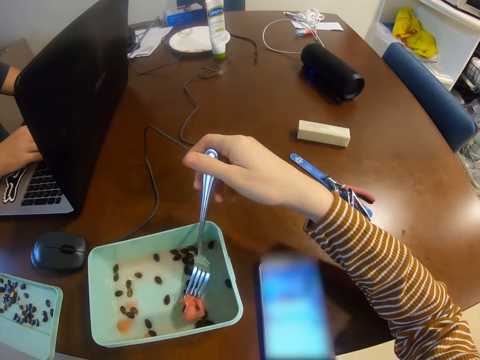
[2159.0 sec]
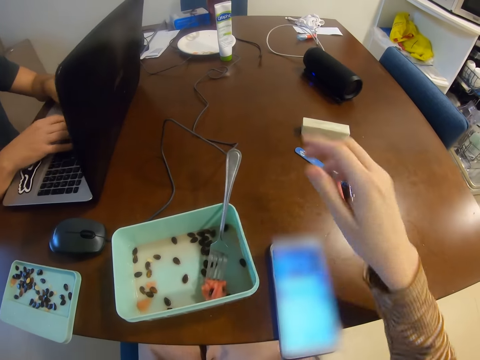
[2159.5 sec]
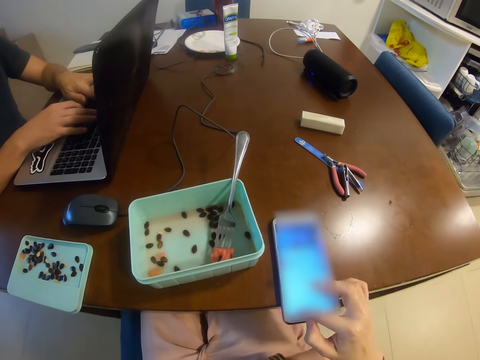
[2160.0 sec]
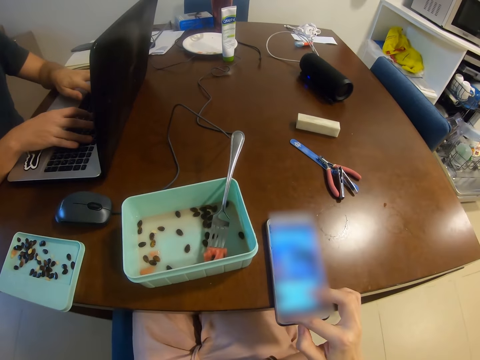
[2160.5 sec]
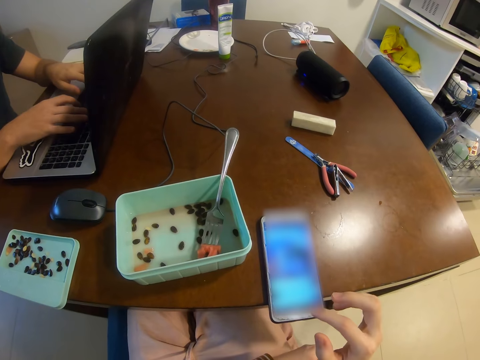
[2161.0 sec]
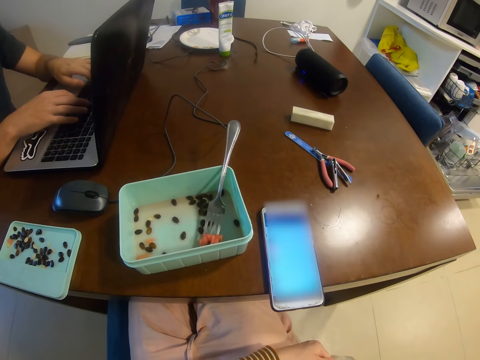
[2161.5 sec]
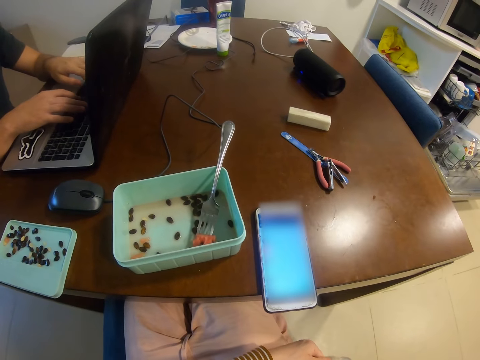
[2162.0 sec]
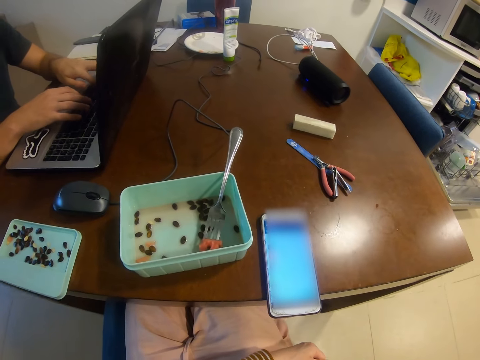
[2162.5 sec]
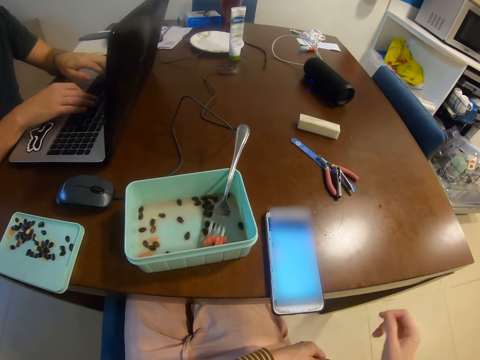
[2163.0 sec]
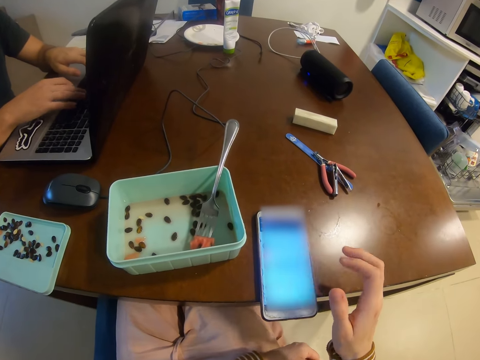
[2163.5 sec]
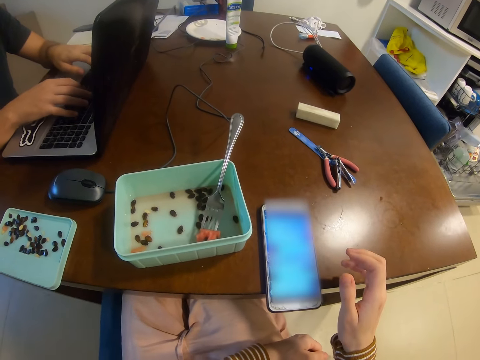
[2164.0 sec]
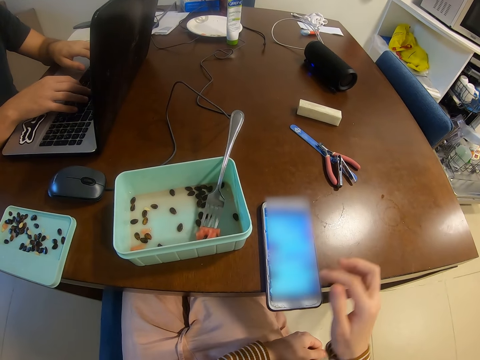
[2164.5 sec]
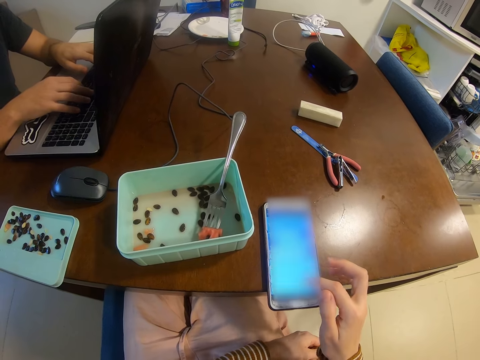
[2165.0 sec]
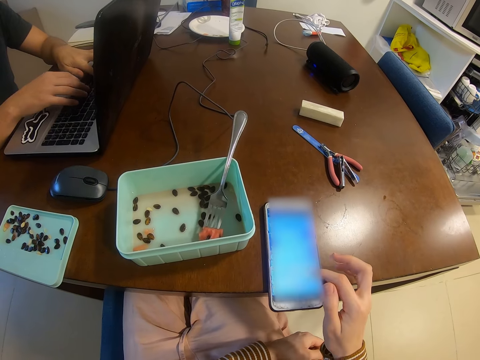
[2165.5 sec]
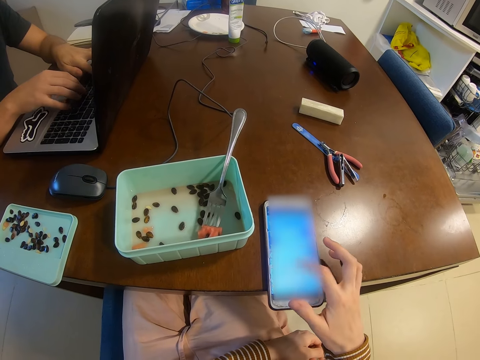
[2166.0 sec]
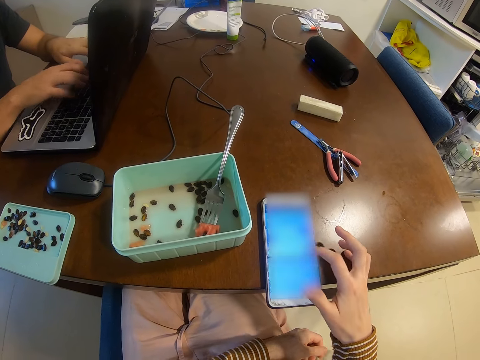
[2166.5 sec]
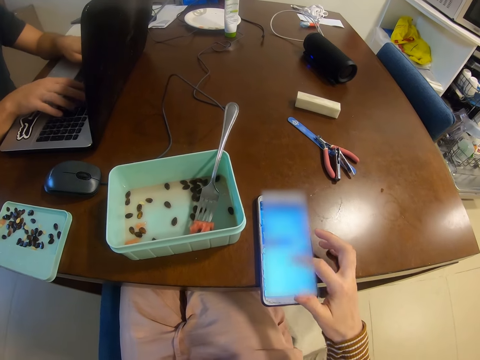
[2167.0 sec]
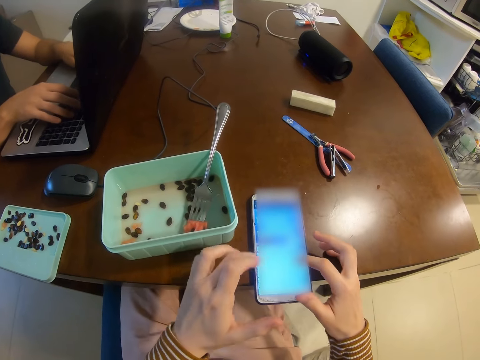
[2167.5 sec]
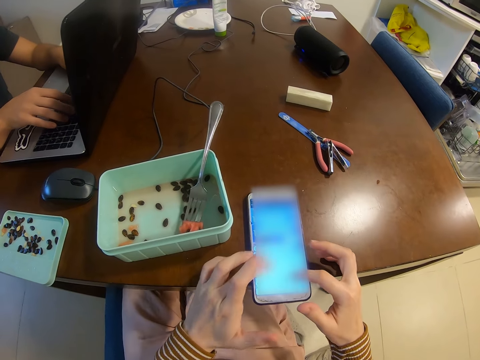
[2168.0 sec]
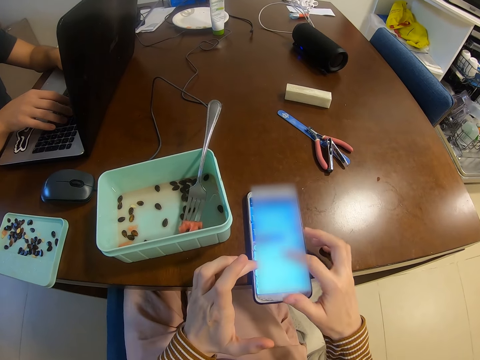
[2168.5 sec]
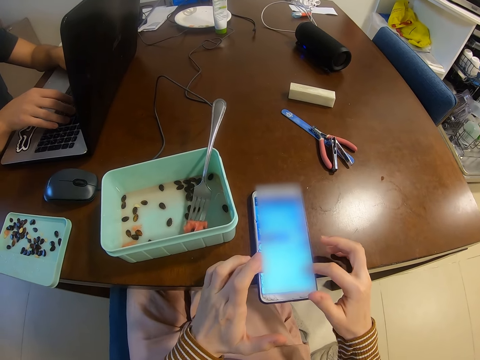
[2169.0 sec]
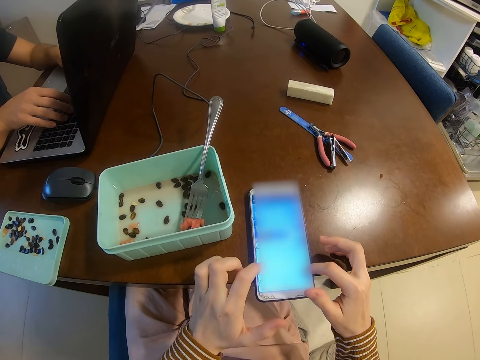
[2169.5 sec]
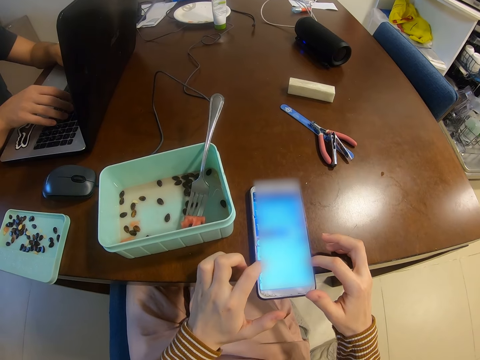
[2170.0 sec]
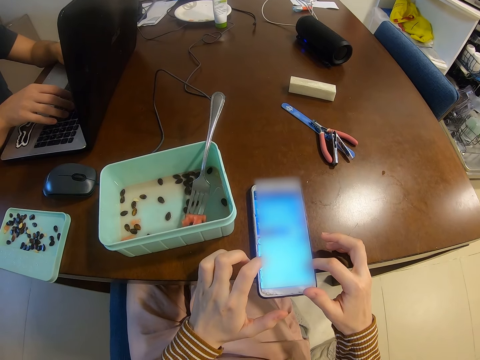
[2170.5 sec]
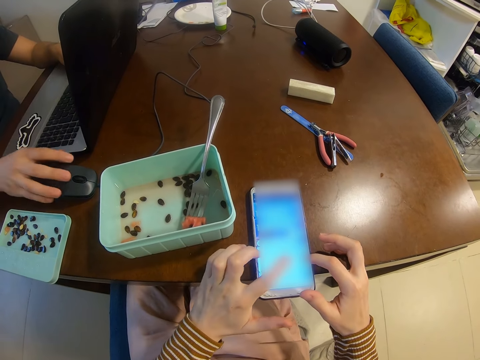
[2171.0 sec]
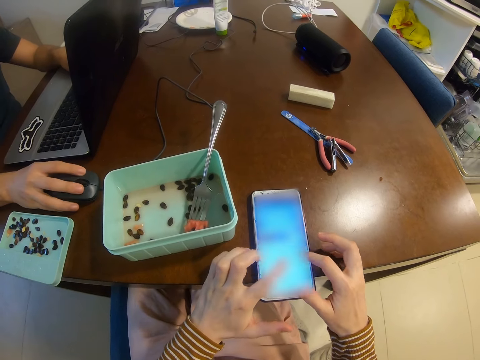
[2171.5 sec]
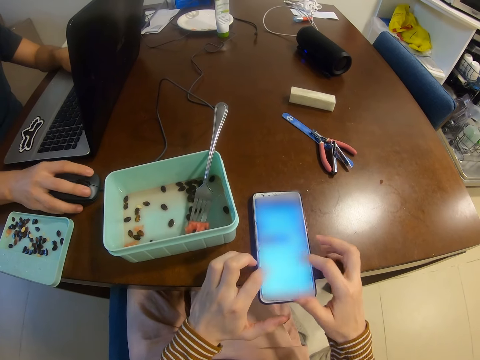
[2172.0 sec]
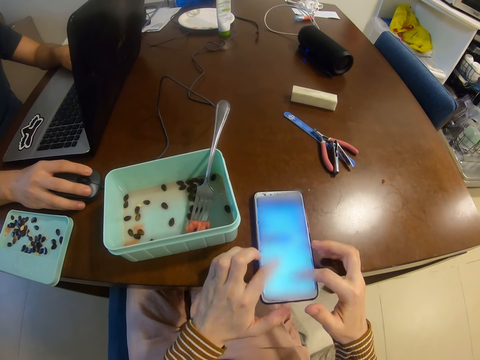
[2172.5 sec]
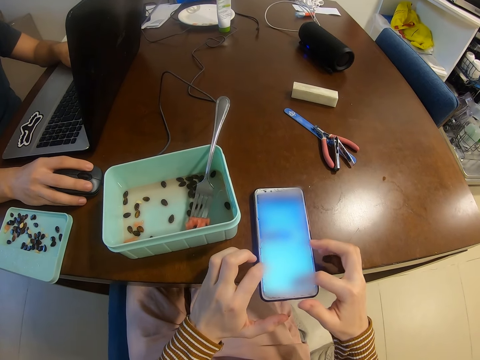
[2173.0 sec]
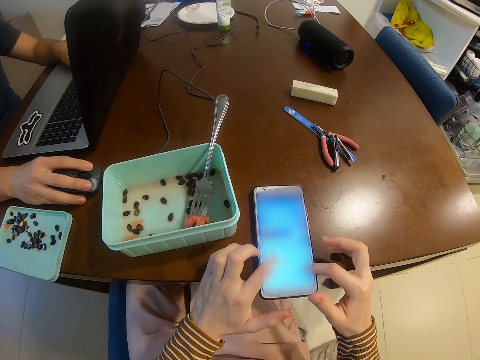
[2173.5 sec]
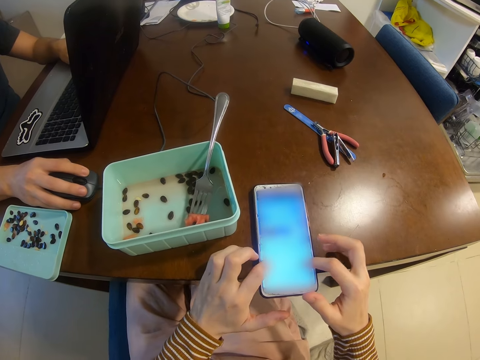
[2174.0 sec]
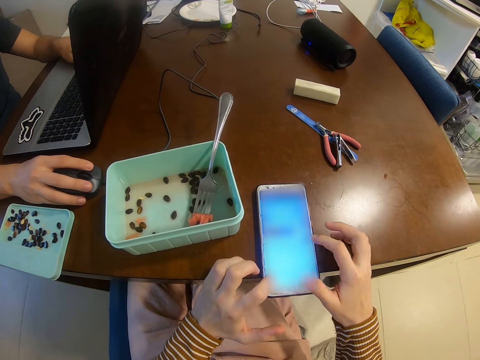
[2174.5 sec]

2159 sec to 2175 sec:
The camera wearer picks up a melon slice with a fork in the right hand. They drop the fork in the container and operate a phone on the table with the right hand. A man uses a laptop. The camera wearer operates the phone on the table with the right hand again. They operate the phone on the table with both hands. The man places his right hand on the mouse.

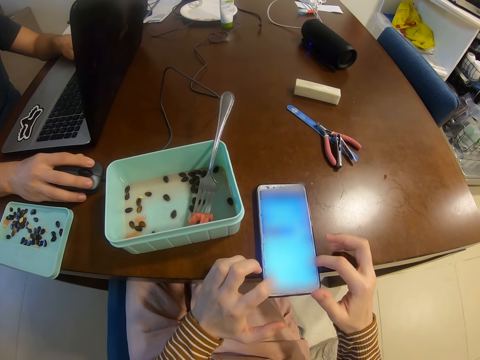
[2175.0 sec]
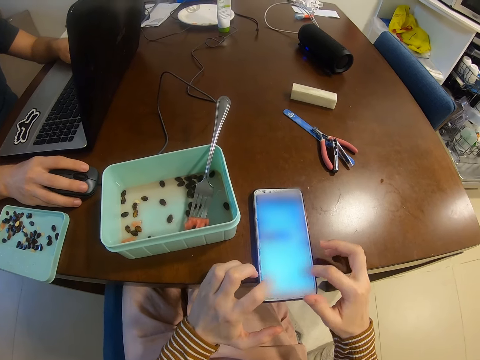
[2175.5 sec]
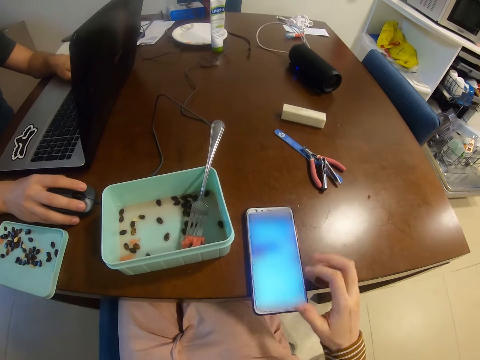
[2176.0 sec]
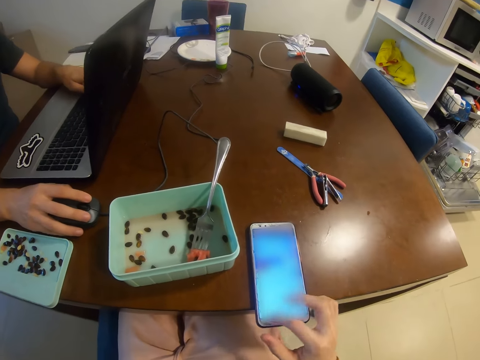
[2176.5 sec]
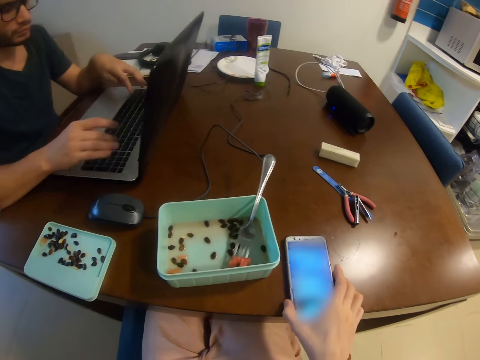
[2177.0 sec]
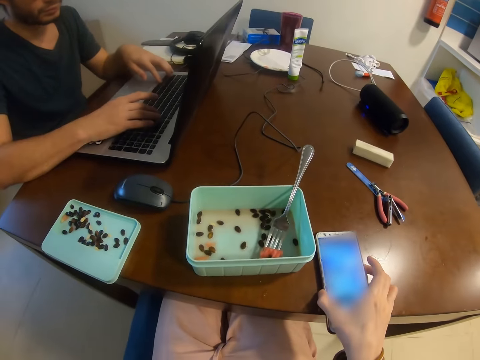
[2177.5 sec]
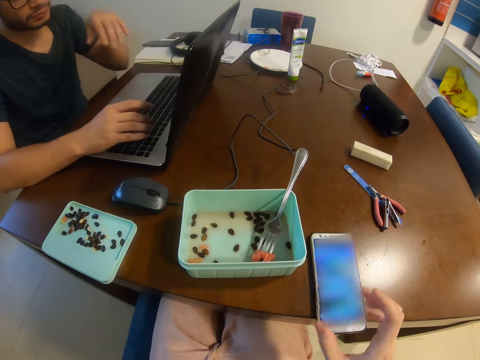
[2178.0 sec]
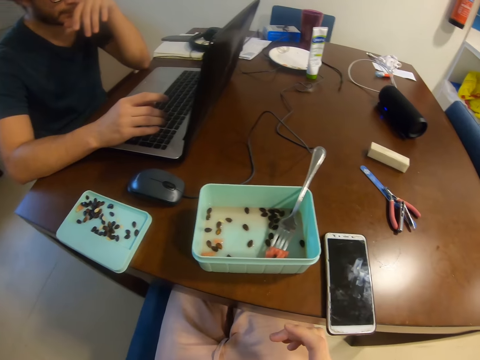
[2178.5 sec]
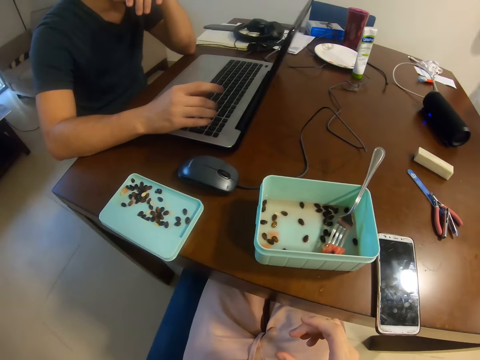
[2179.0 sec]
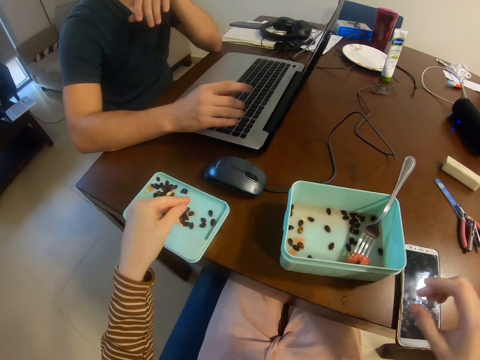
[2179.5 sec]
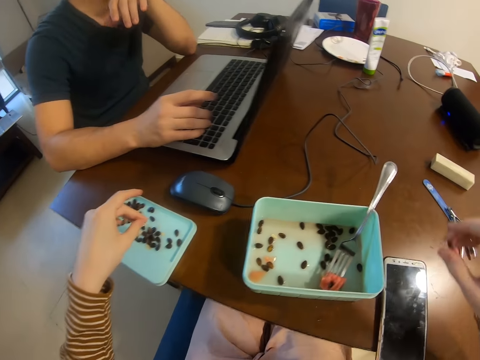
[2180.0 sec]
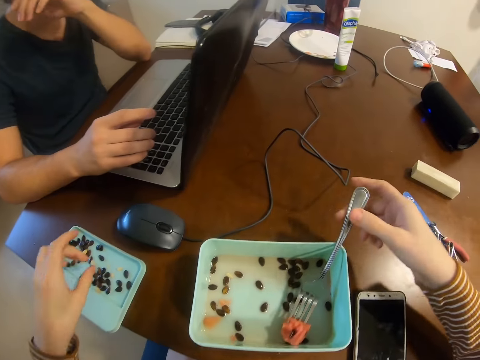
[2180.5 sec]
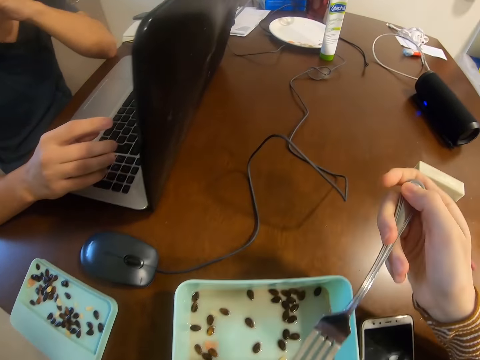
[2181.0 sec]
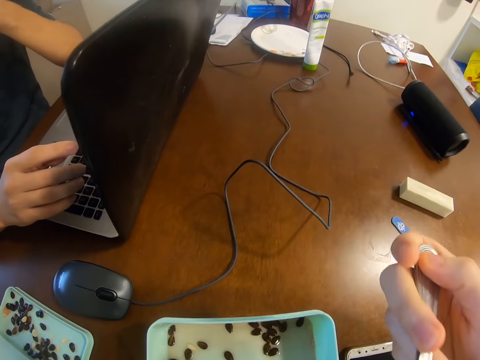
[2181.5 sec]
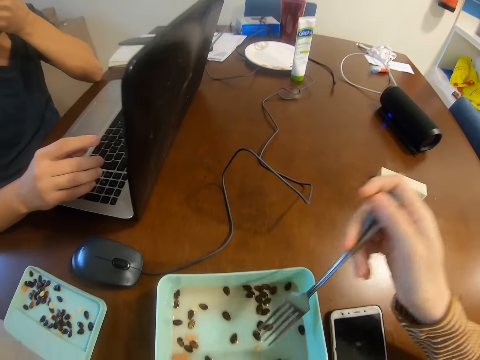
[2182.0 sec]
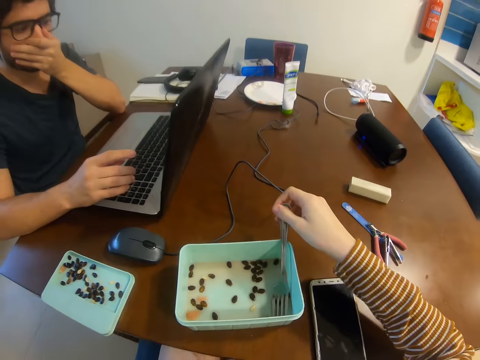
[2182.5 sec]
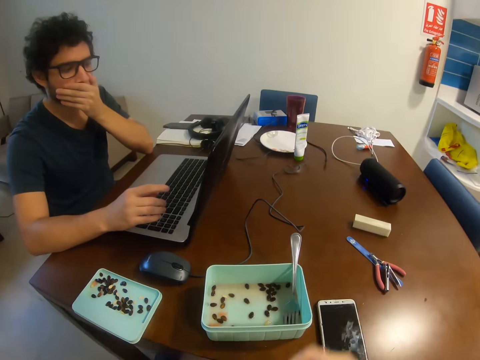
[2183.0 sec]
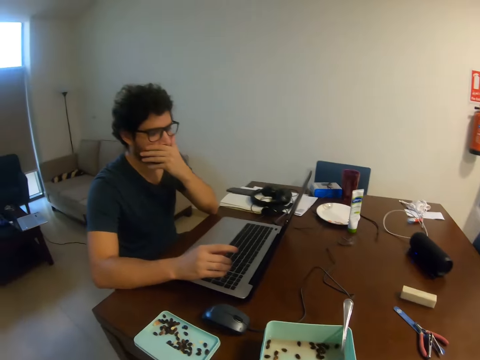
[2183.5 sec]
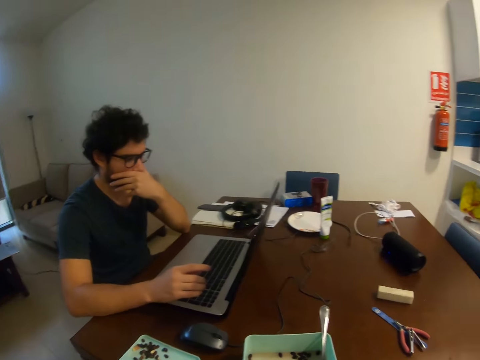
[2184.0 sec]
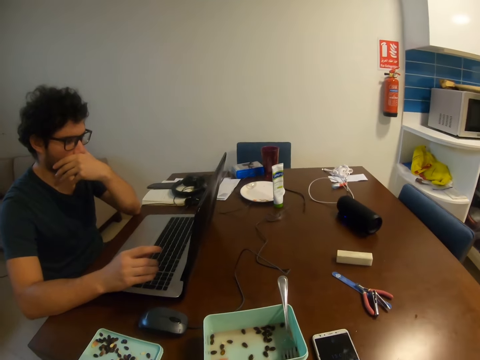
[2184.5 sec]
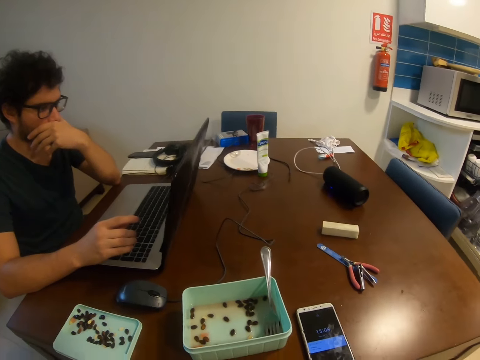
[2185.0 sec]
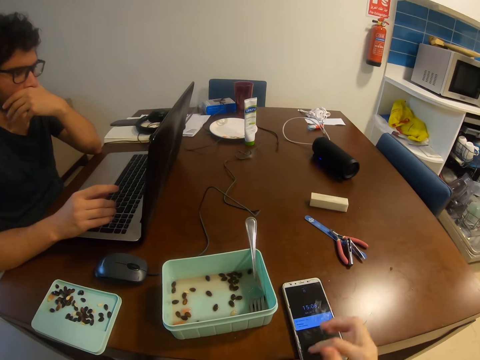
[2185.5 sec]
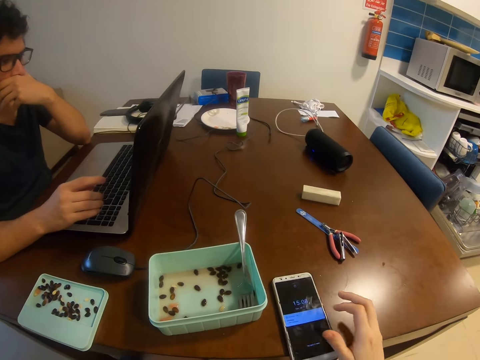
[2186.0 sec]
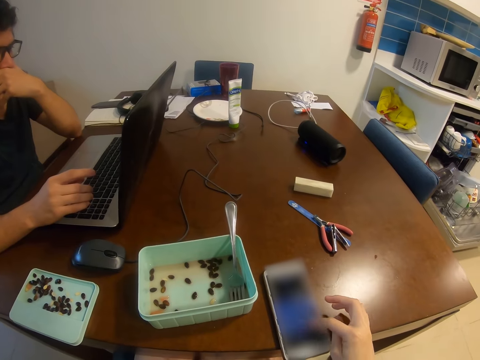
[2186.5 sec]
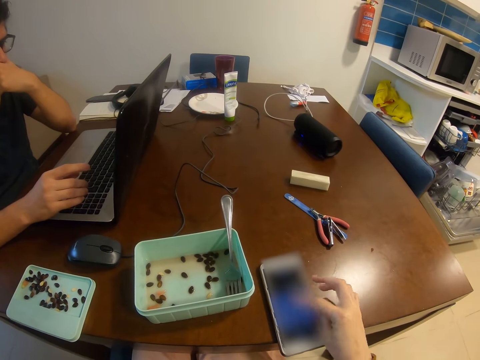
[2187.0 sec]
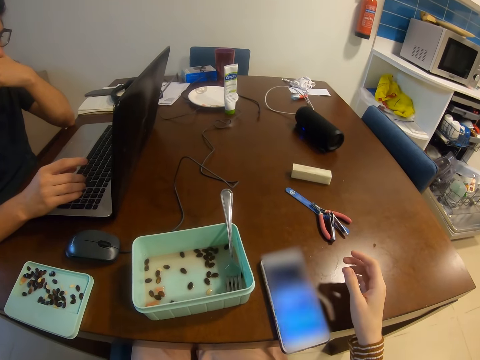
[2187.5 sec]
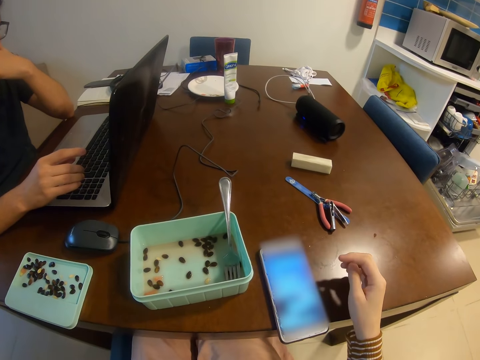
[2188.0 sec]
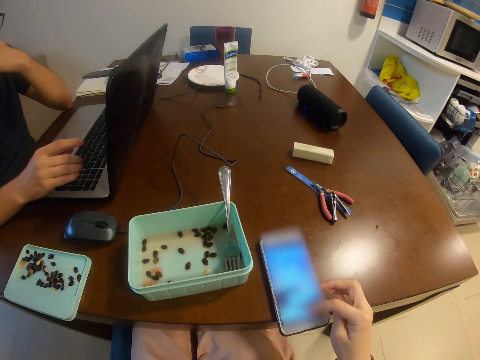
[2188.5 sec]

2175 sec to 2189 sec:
The camera wearer turns off the phone screen. They drop a seed on a container lid. They eat with a fork spoon, pick up the fork, and bite a watermelon. They put down the fork spoon. A man puts down a knife. The camera wearer looks around. They operate a phone.
